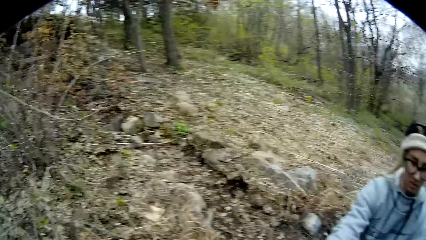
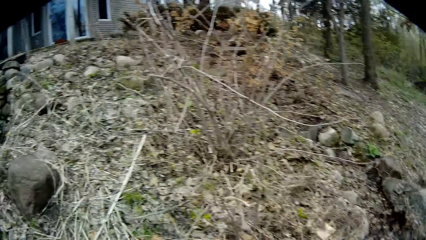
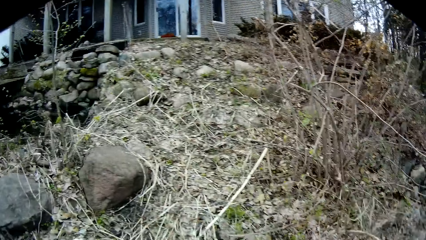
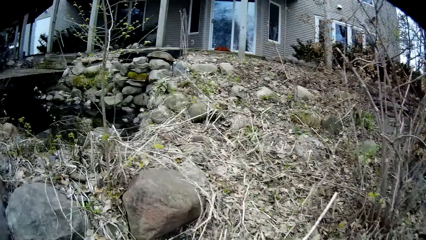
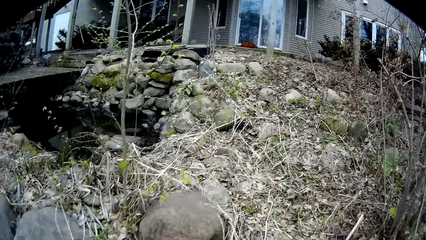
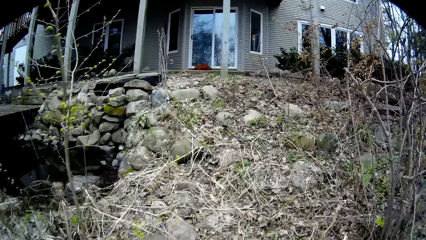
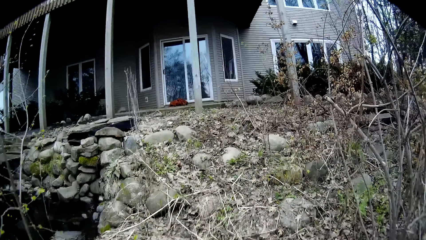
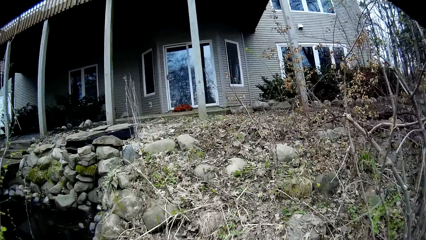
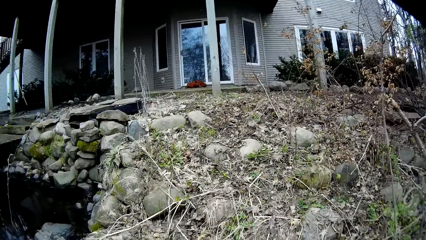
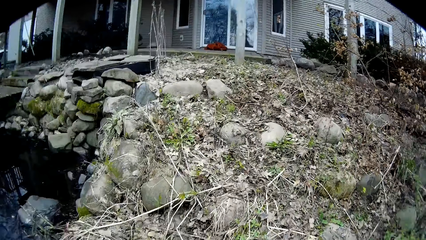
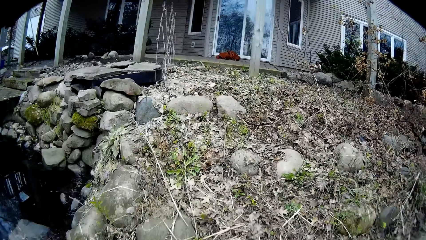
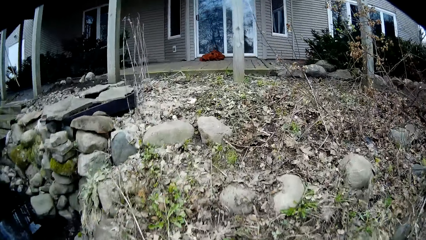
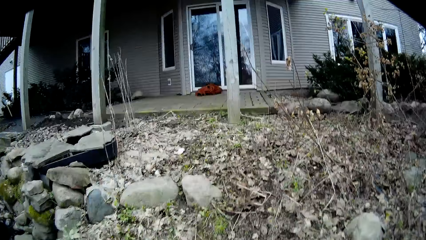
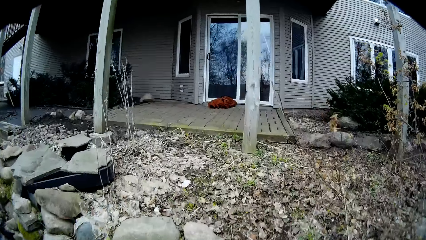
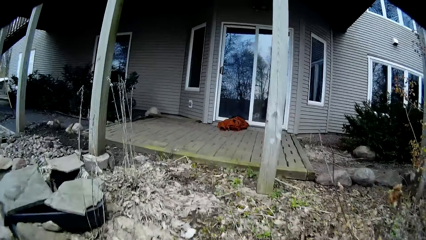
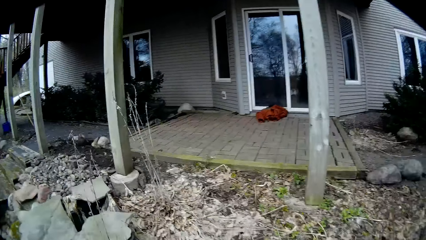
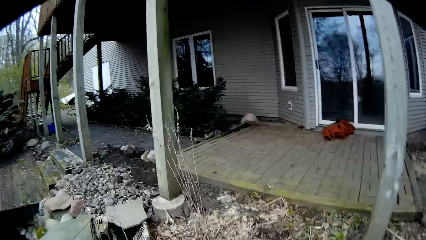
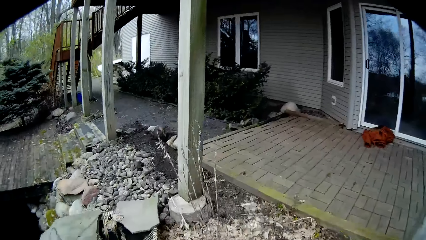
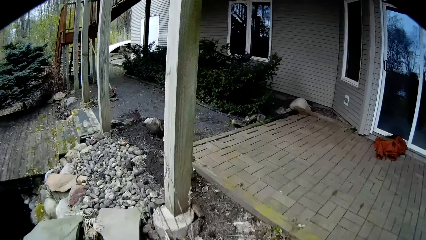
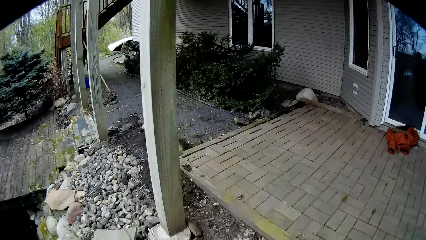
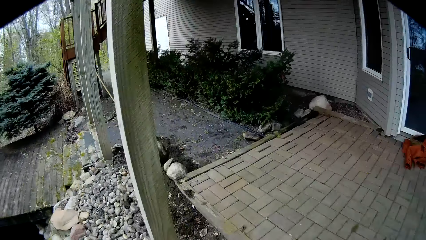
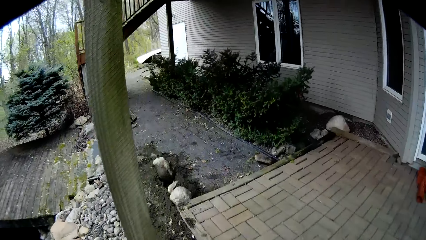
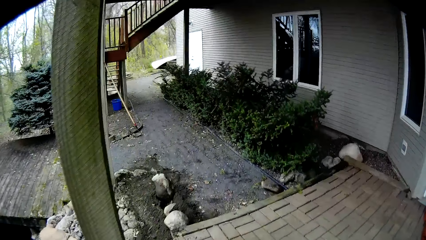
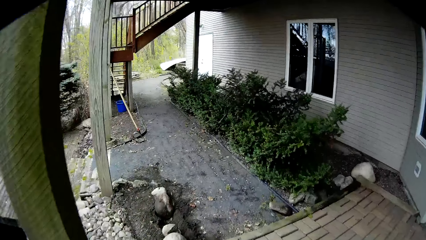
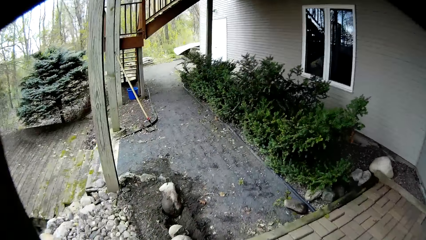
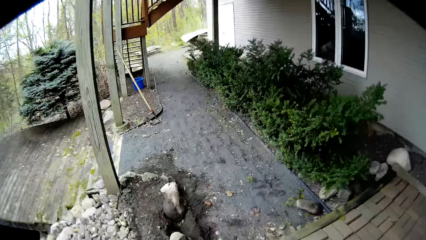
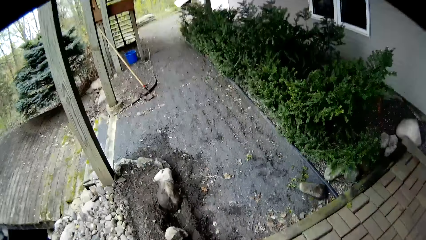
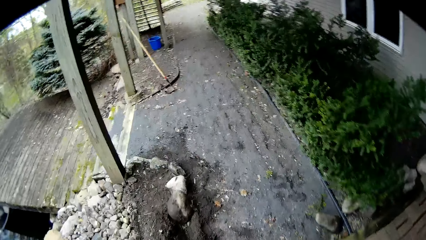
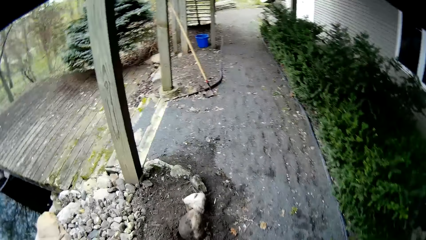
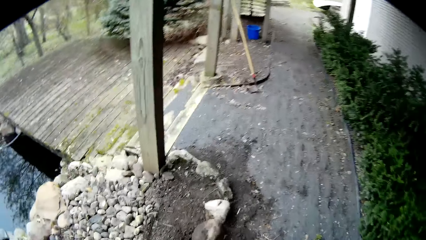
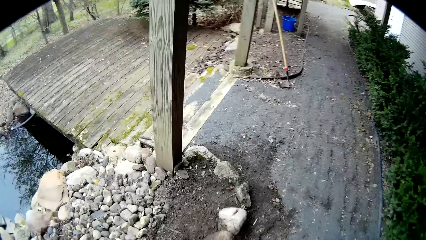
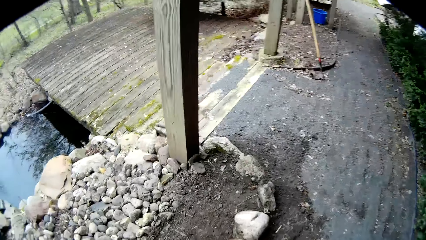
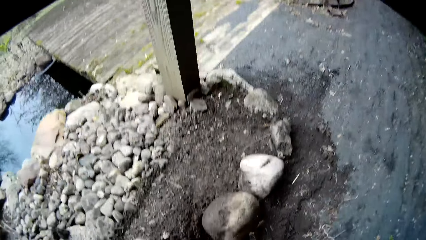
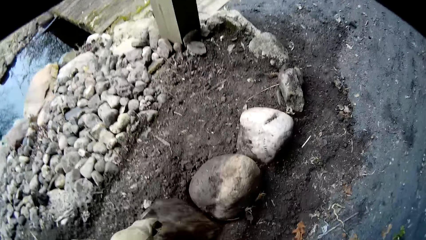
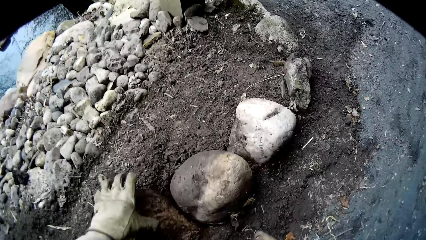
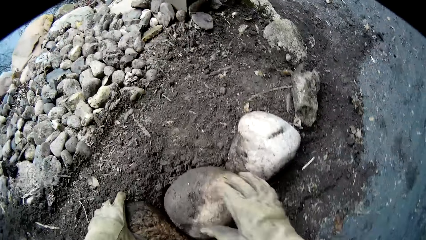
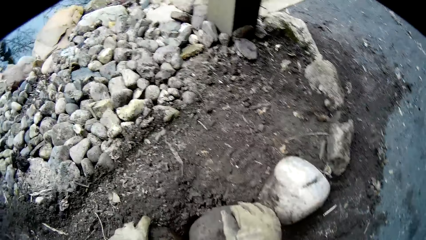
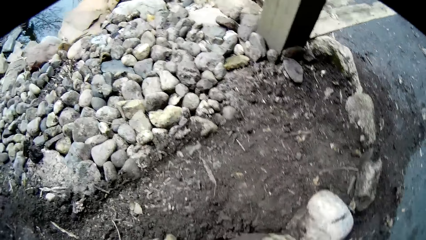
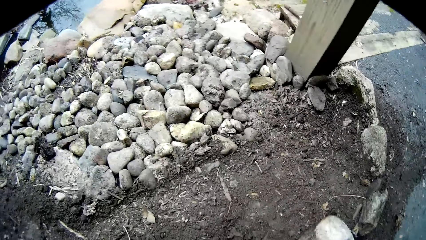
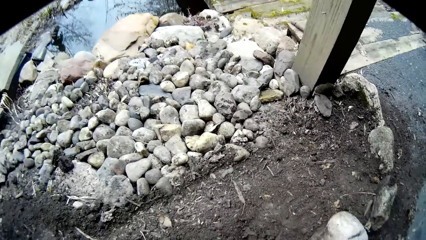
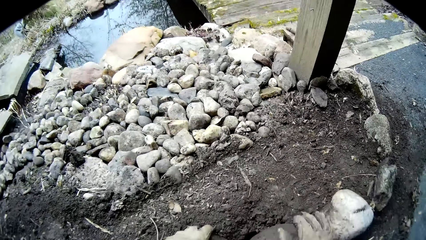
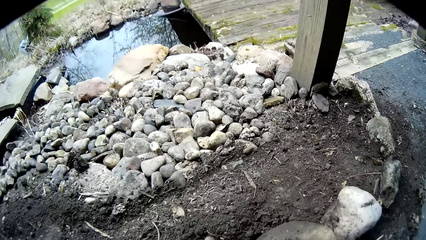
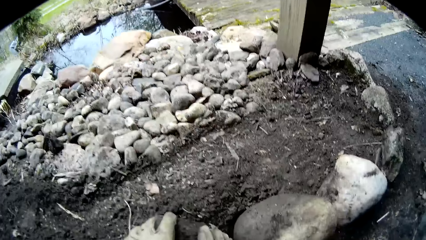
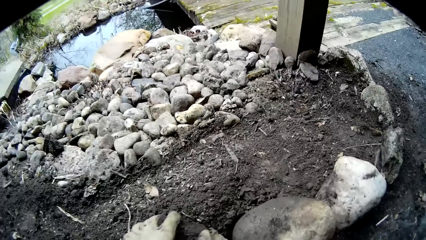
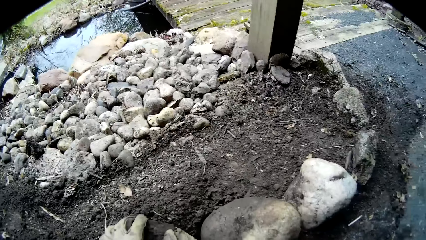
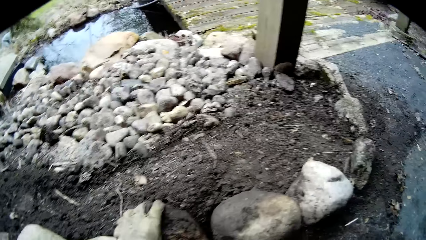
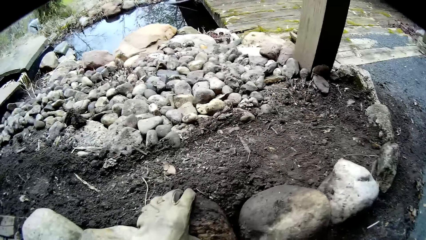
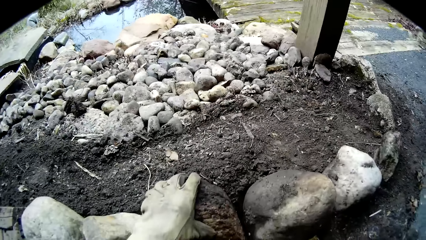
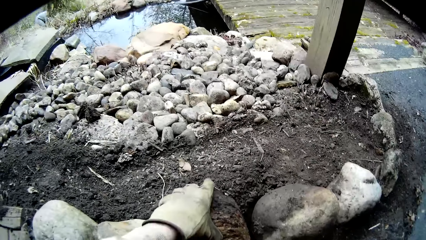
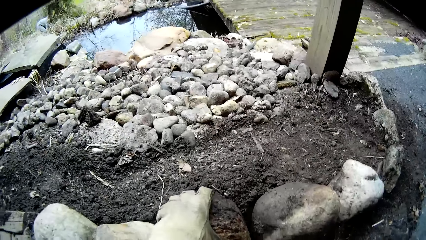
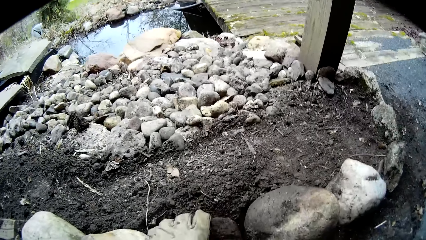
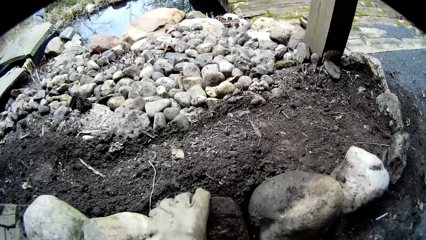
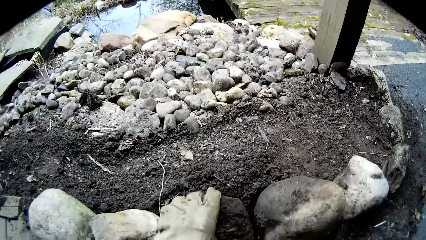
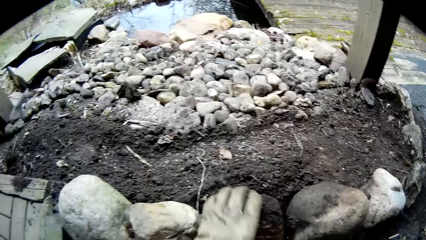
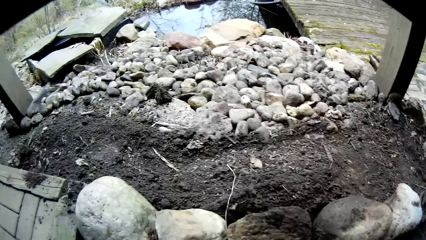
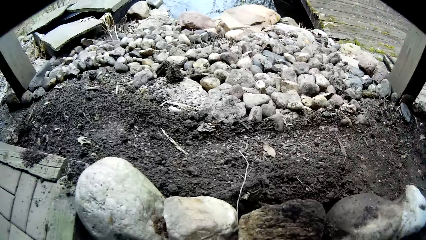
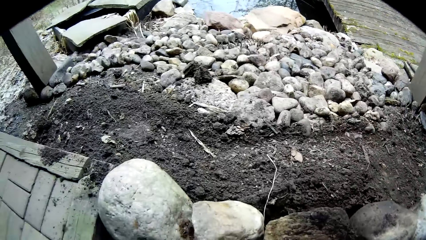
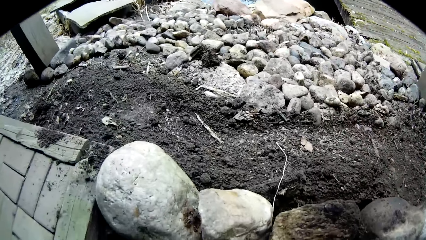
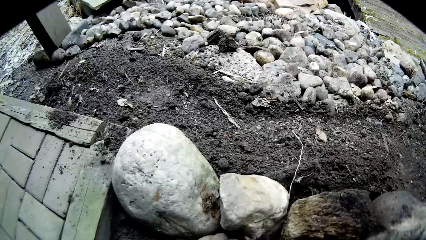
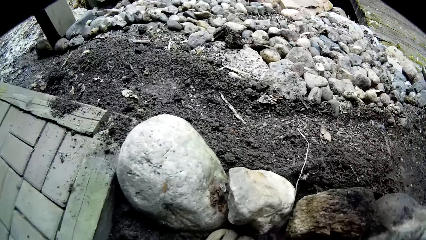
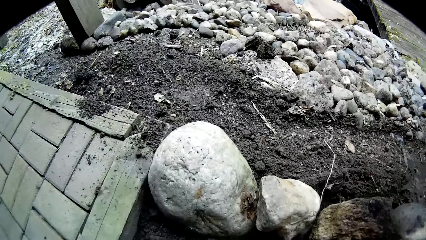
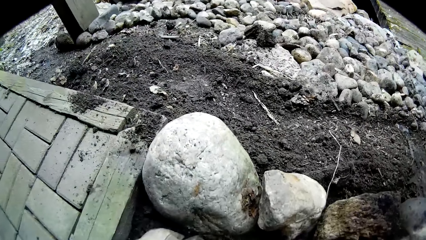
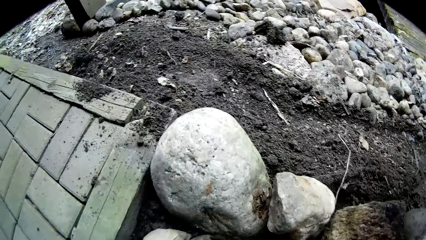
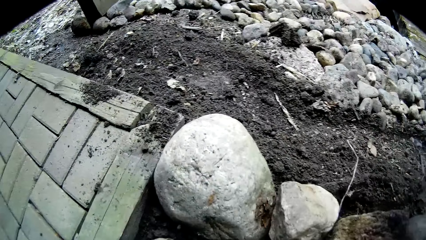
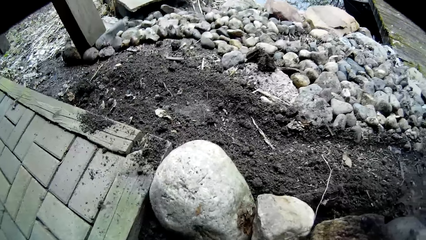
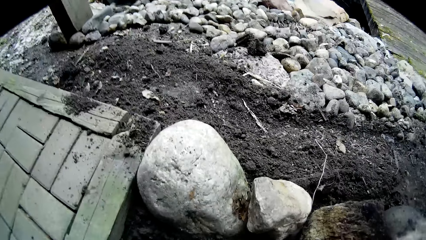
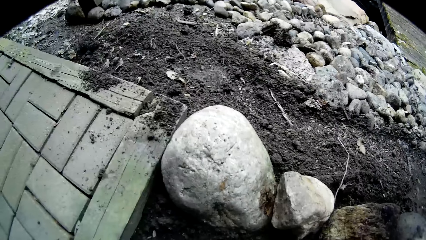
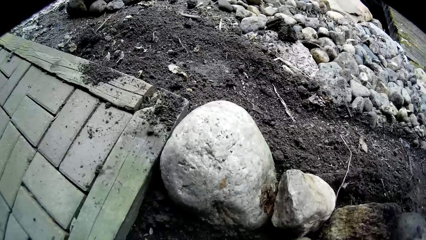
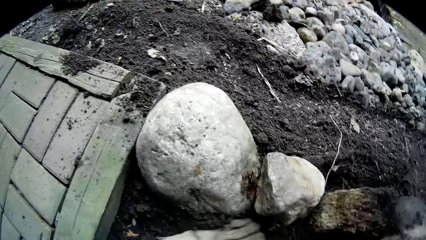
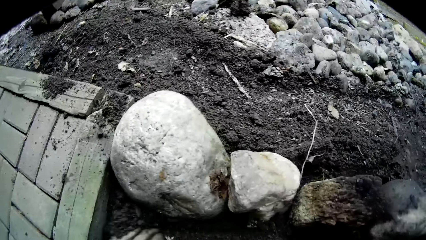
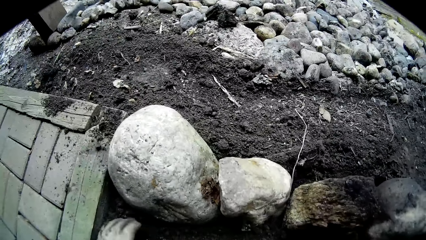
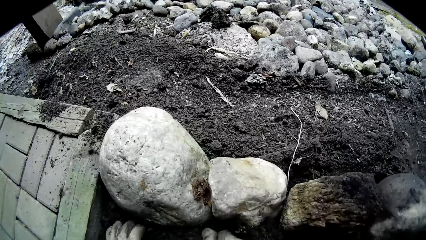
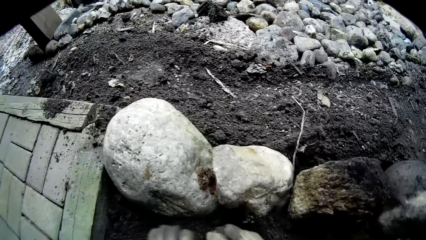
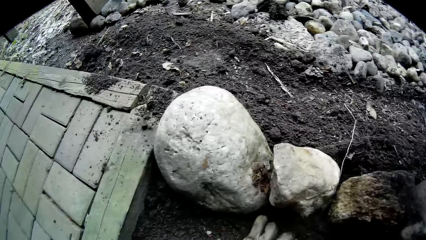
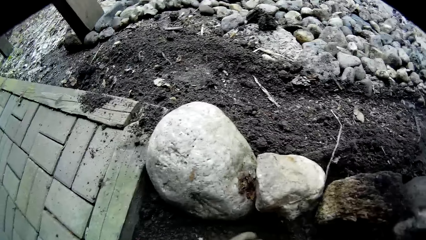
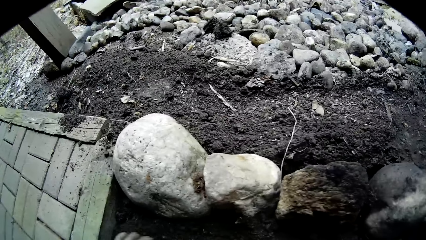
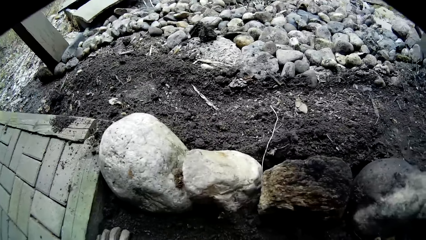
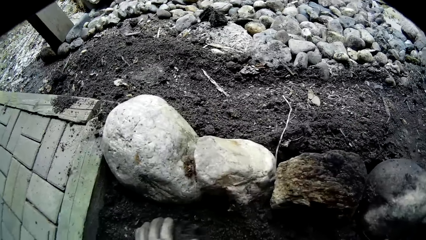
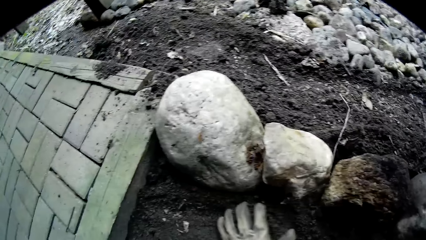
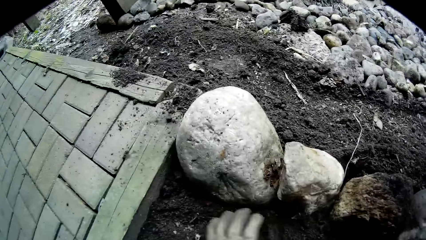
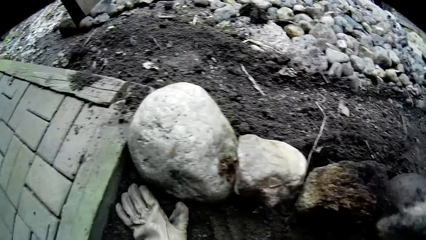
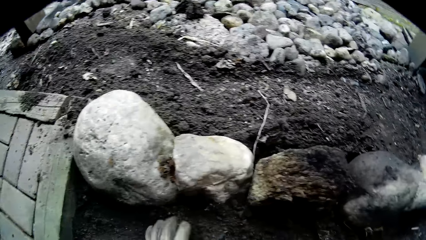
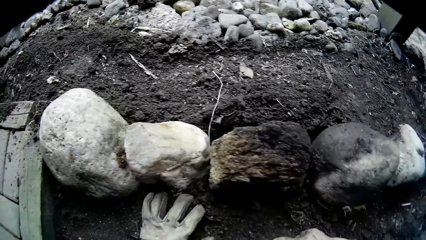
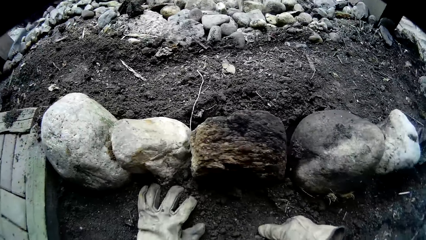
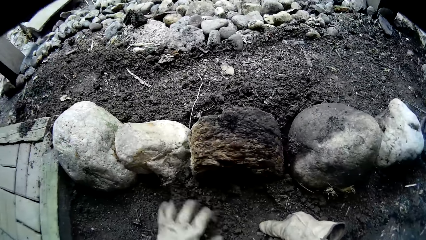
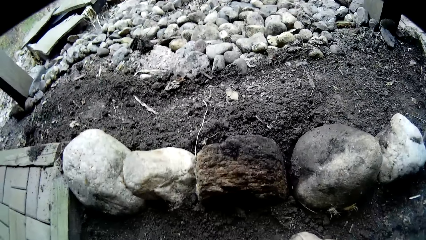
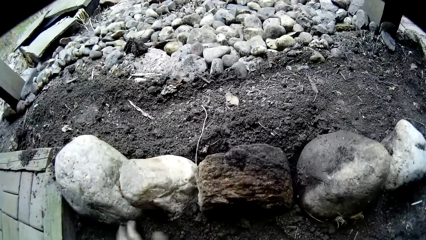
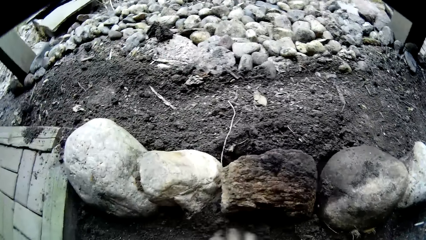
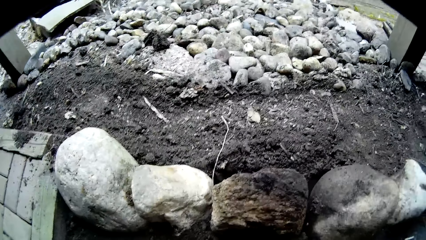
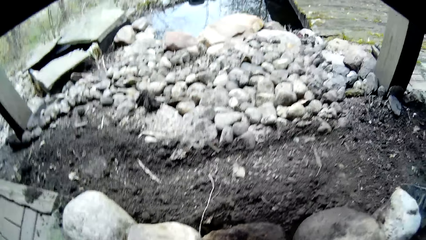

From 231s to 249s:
The camera wearer turns around. He walks to the house in the compound. He walks on the pavement. He drops a rock or stone in the soil with his left hand. He places his right hand on the rock. He adjusts the rock in the soil with both hands. He holds the stone. He looks around. He gathers soil round the rocks on the ground with his left hand.
